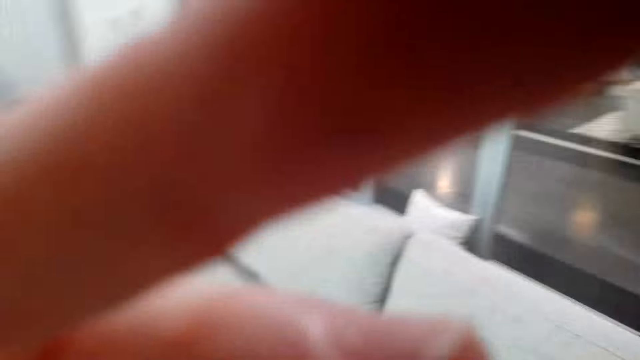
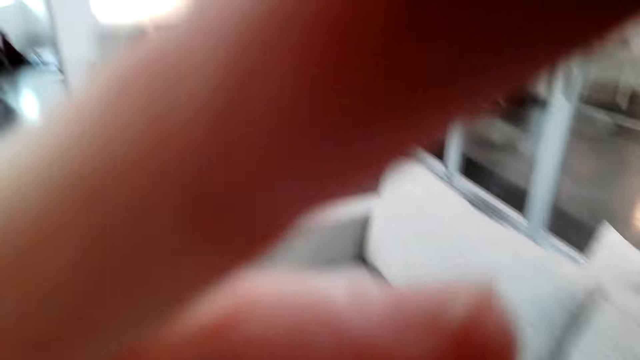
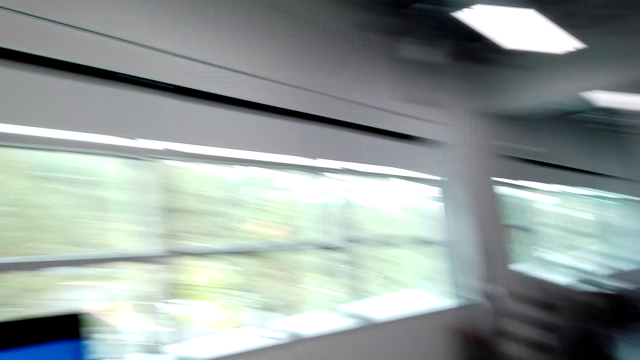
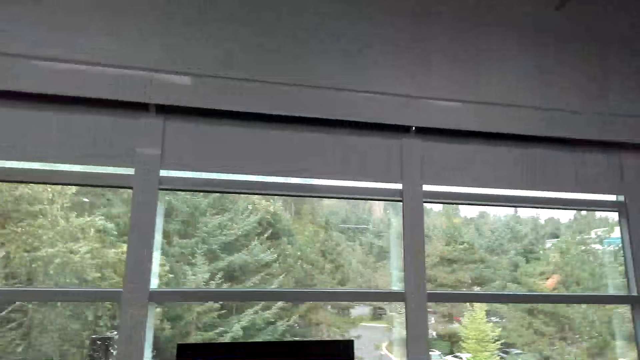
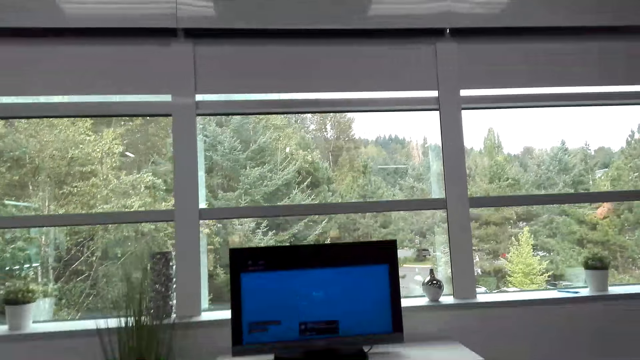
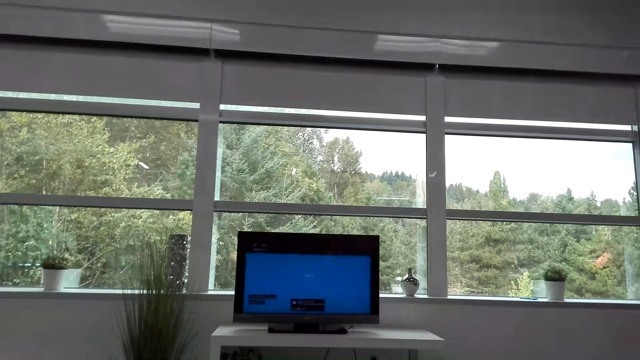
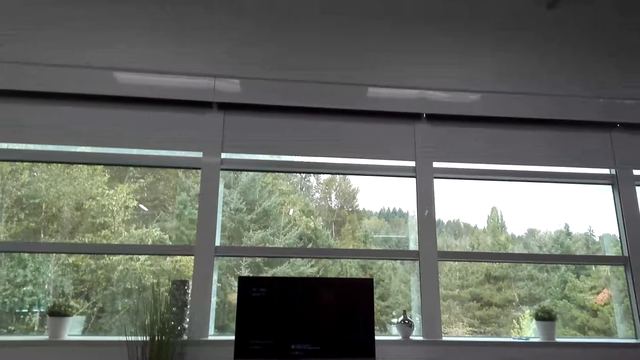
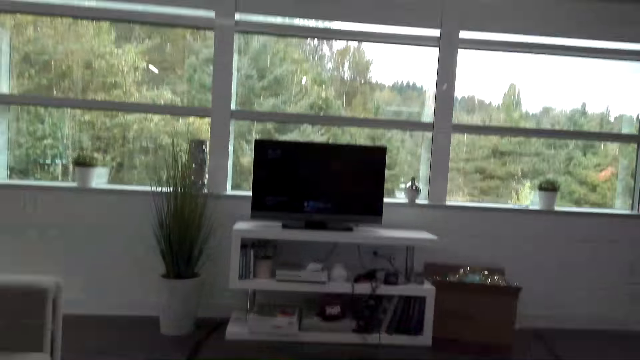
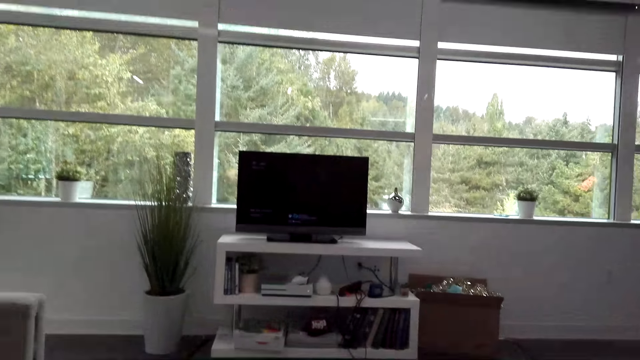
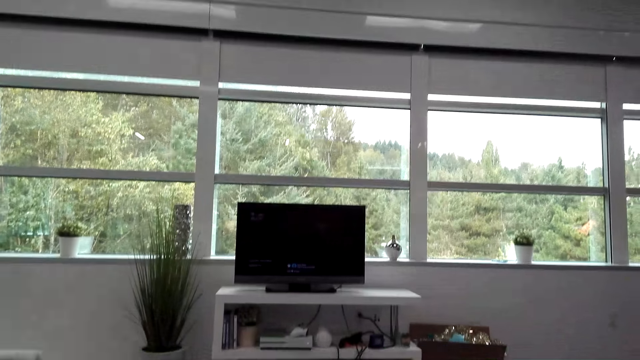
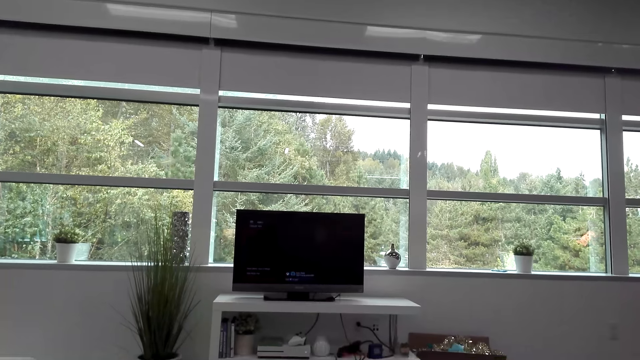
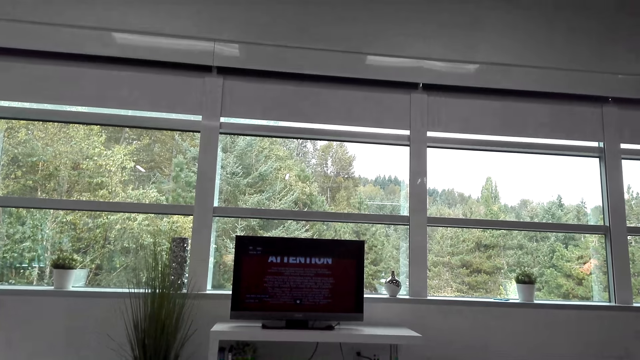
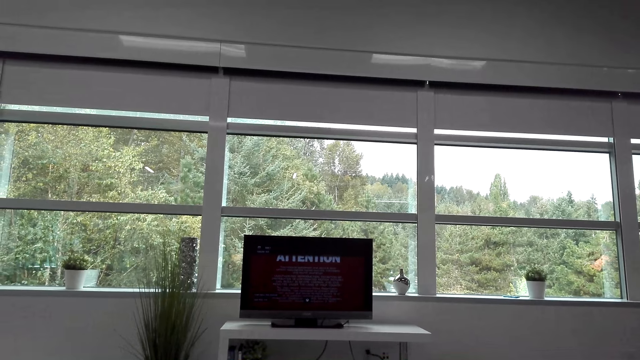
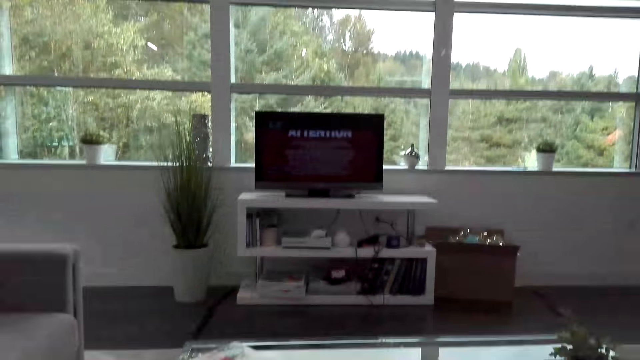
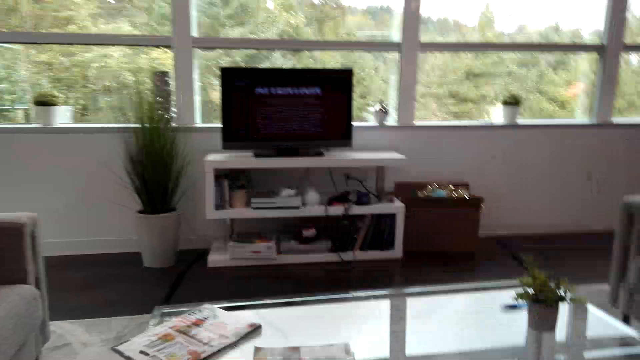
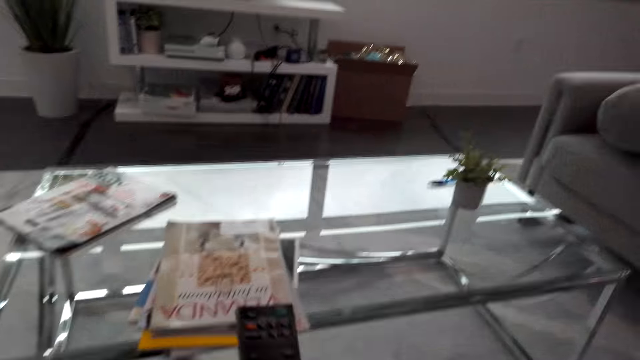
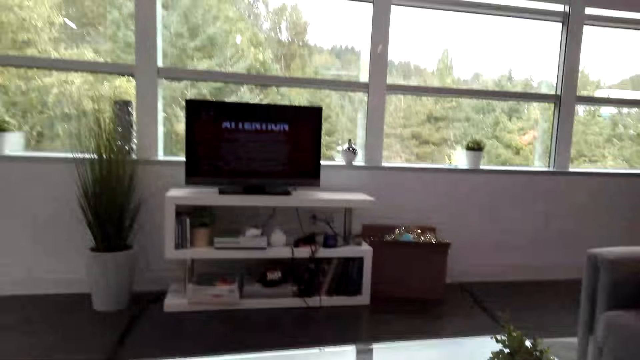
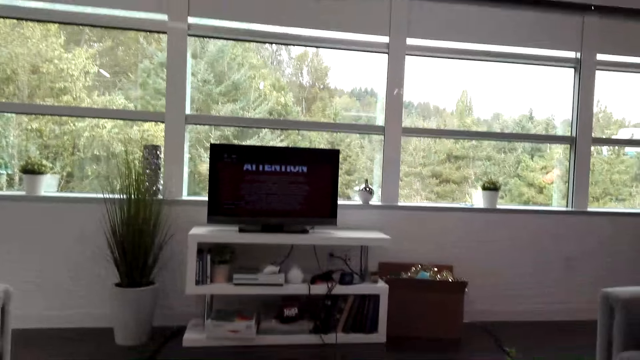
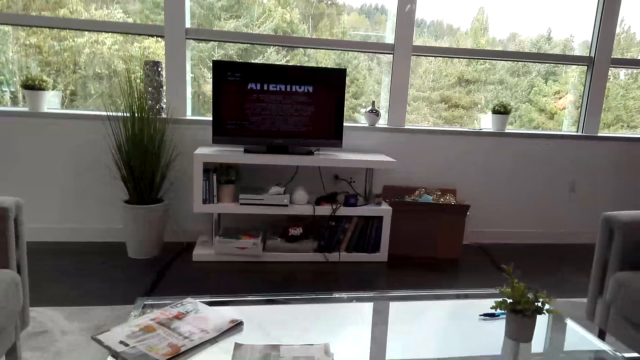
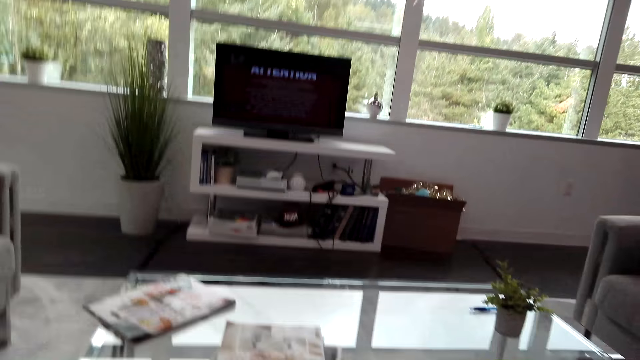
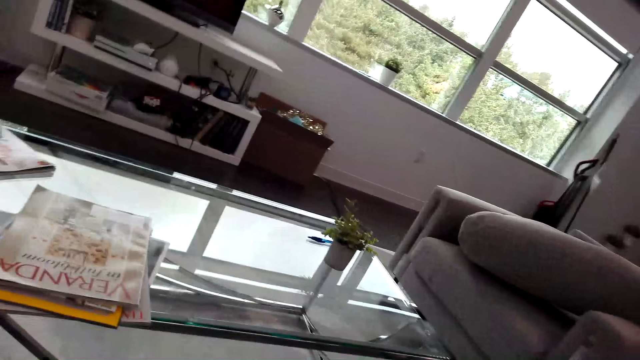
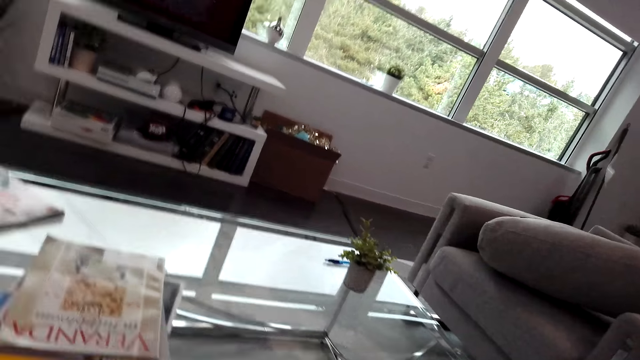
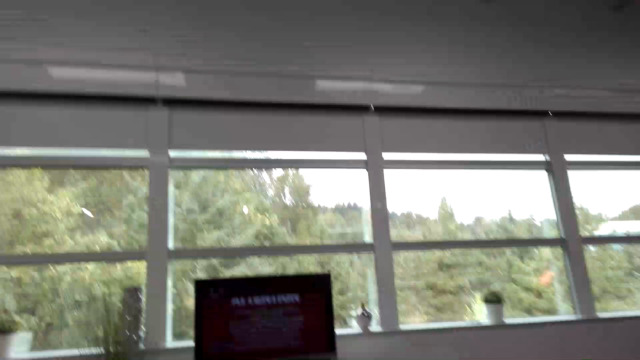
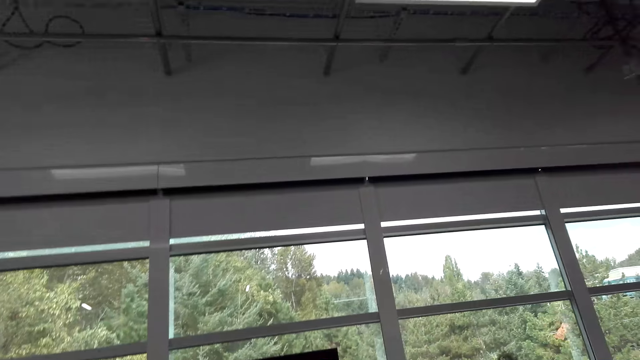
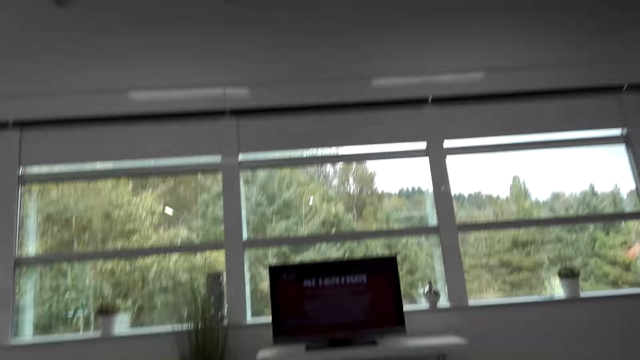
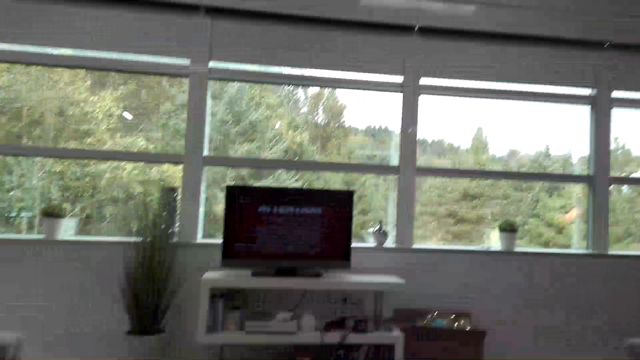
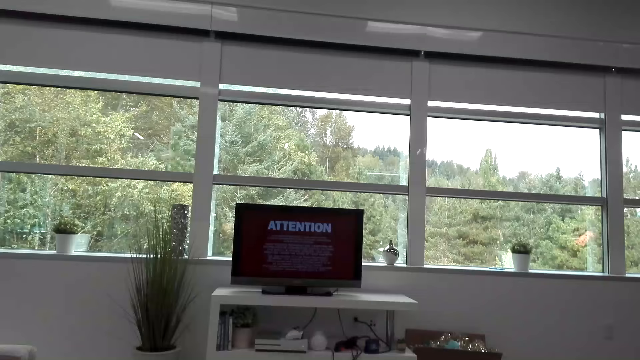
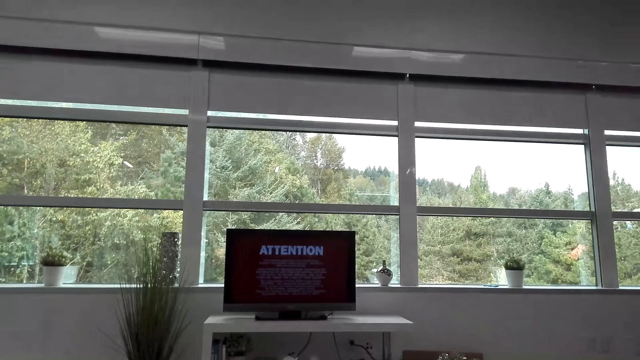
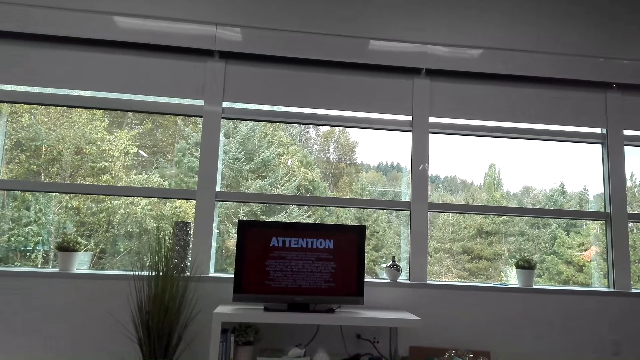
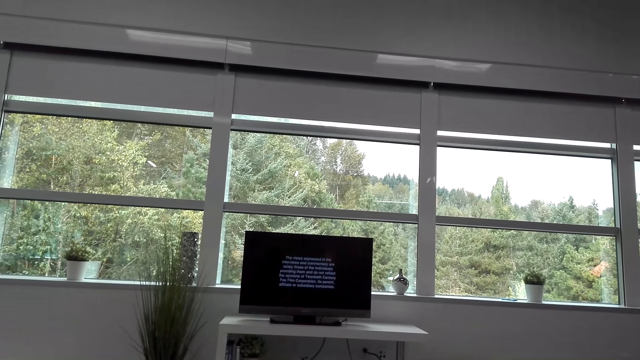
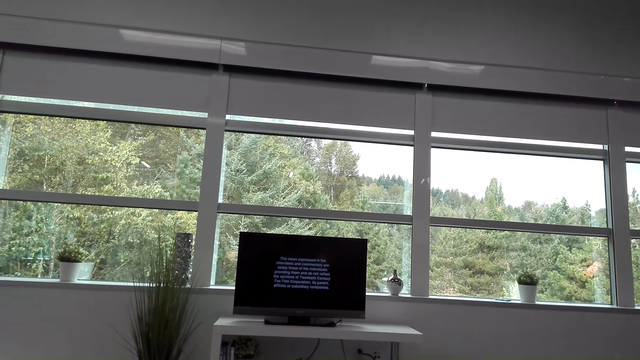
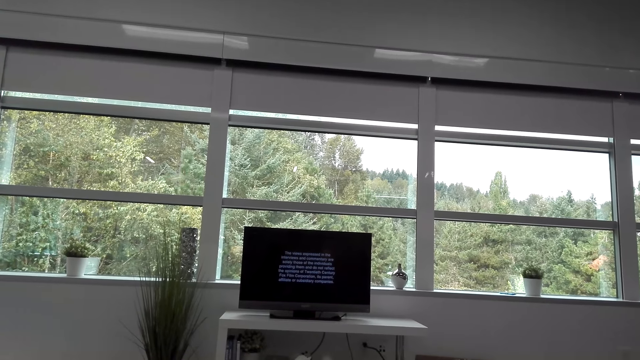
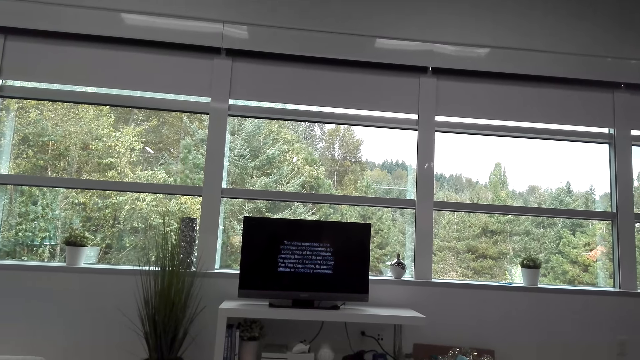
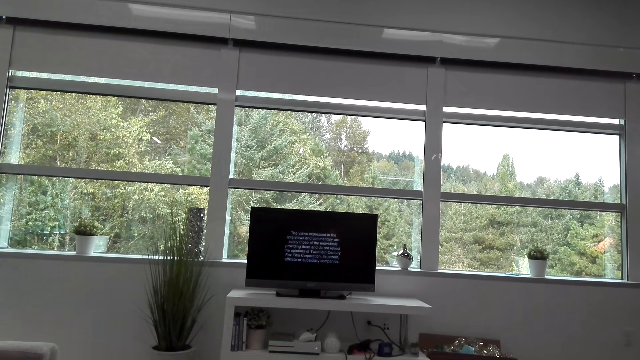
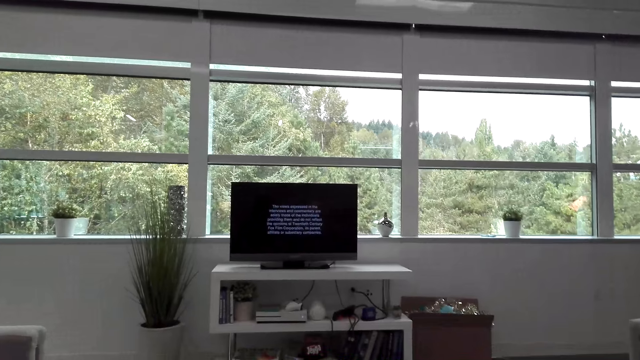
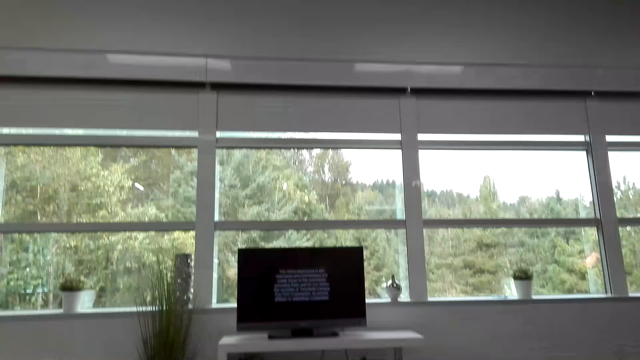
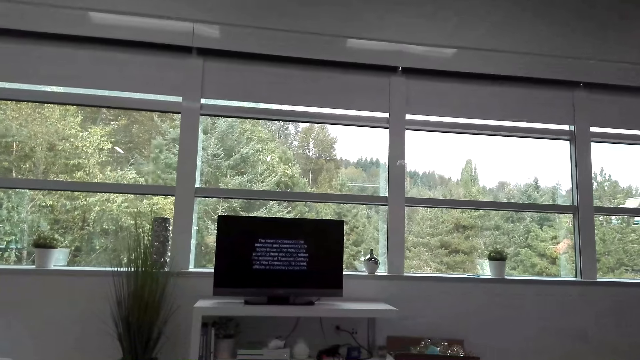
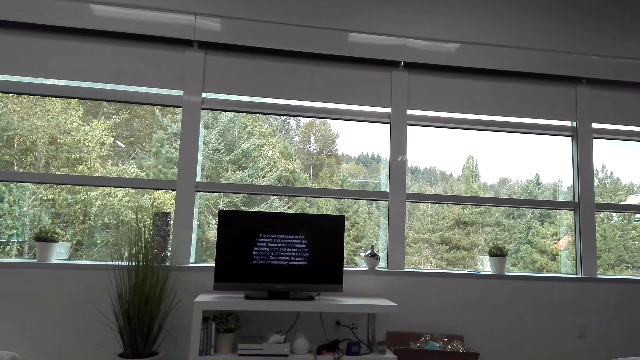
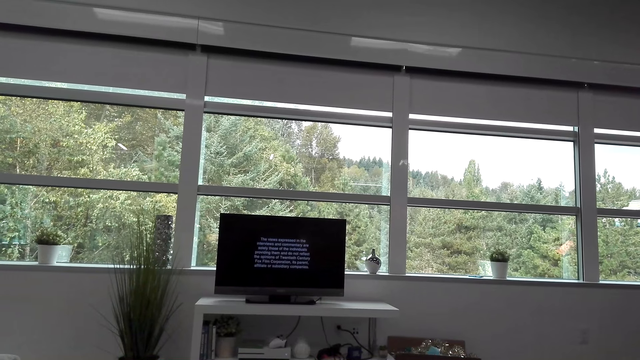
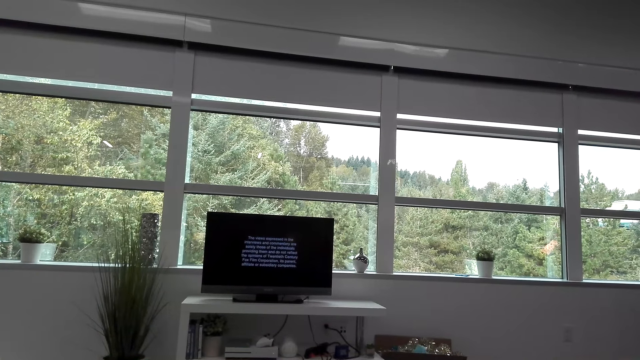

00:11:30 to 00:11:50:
The camera wearer sits down on the sofa. They watch the television. They pick up the remote on the table. They hold the remote control. They look around. They watch the television.
